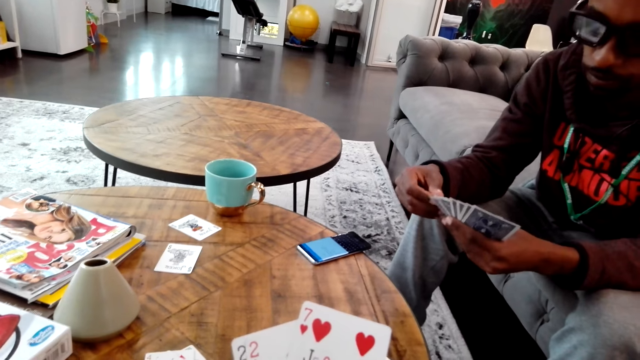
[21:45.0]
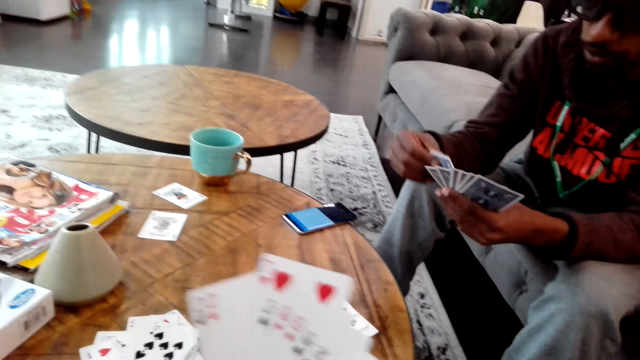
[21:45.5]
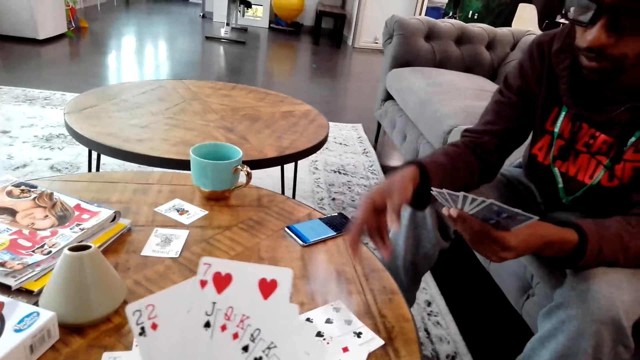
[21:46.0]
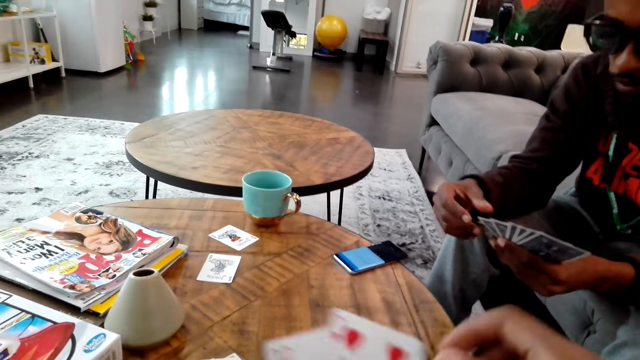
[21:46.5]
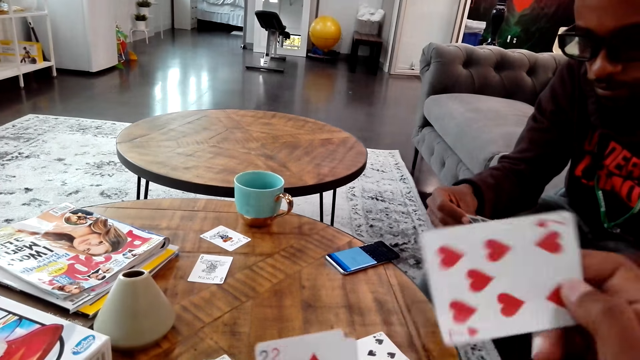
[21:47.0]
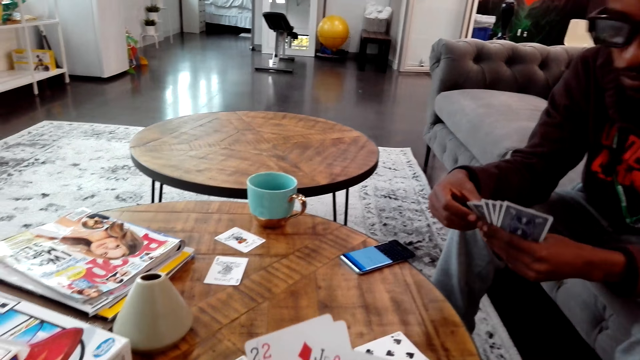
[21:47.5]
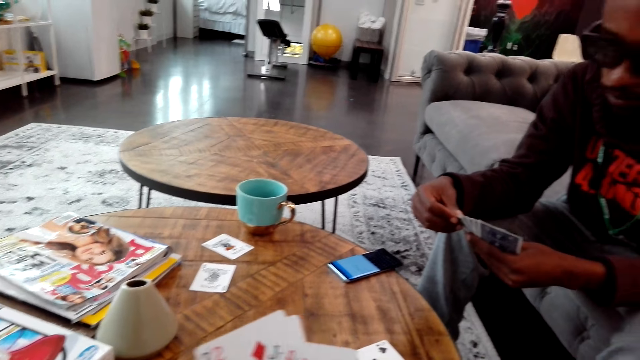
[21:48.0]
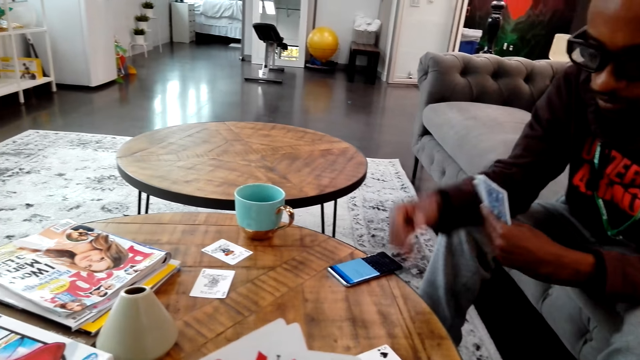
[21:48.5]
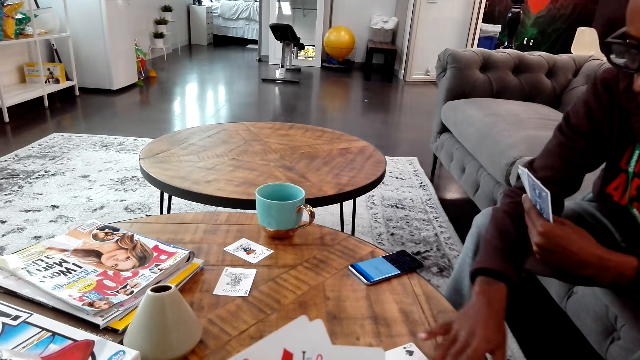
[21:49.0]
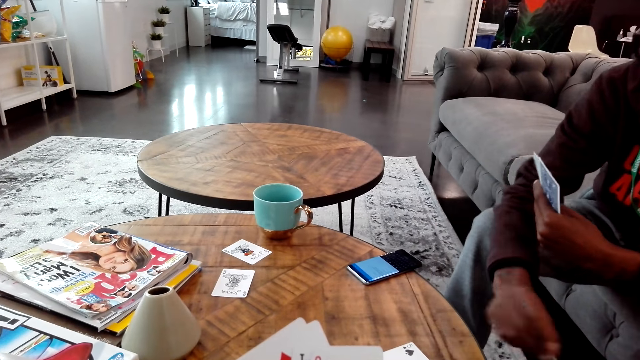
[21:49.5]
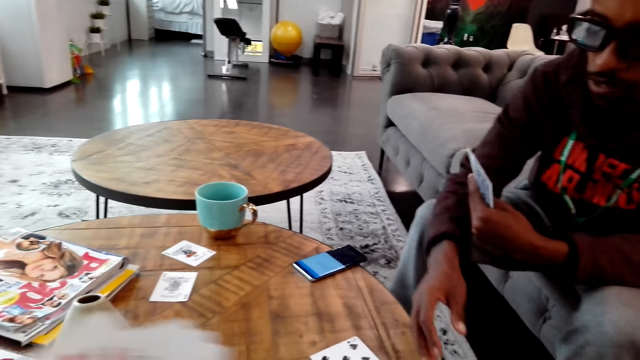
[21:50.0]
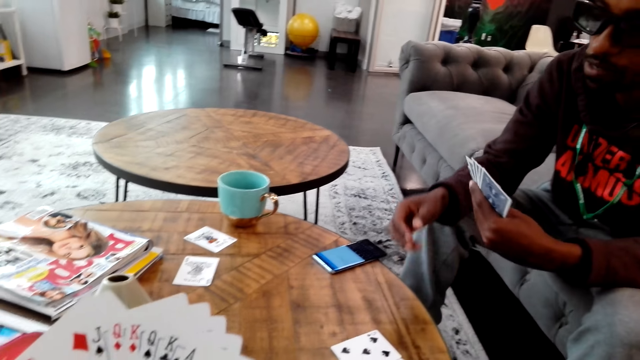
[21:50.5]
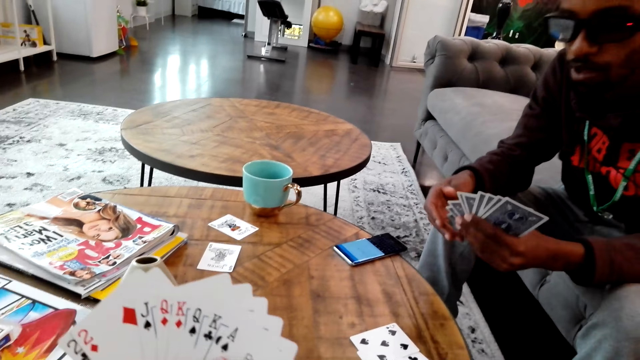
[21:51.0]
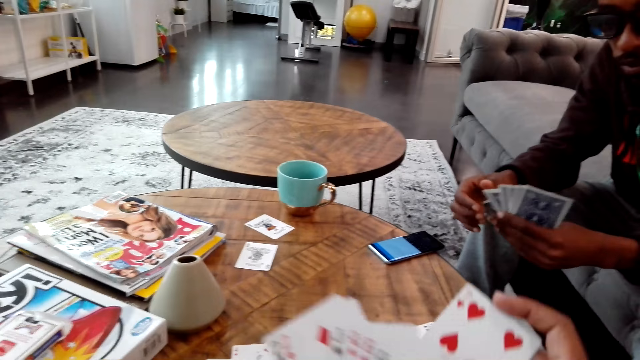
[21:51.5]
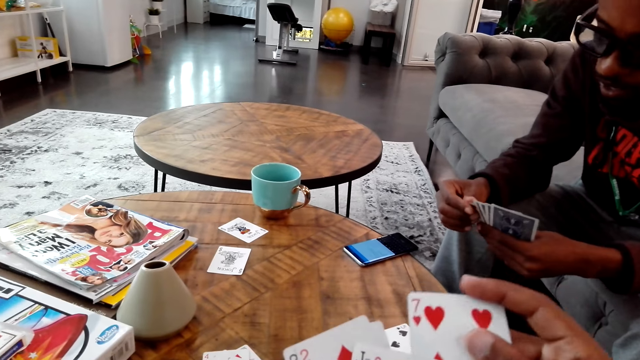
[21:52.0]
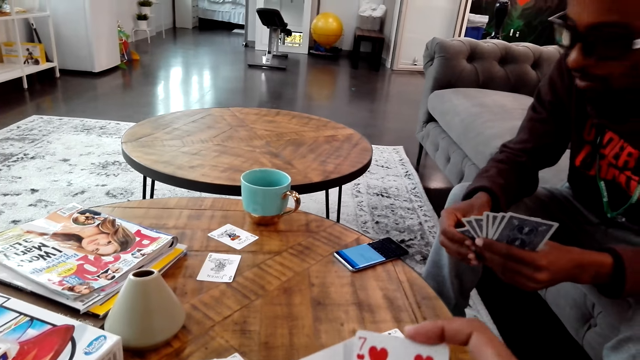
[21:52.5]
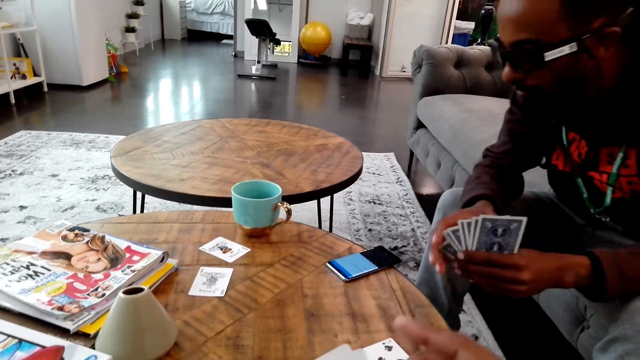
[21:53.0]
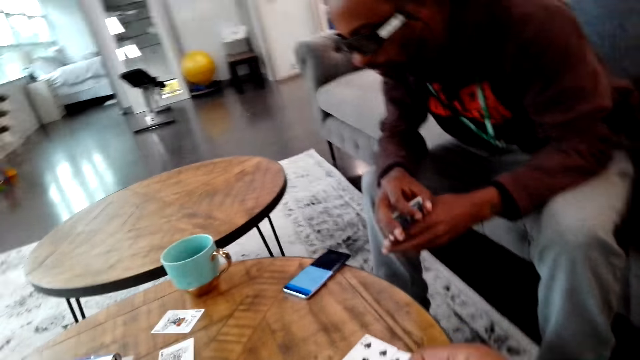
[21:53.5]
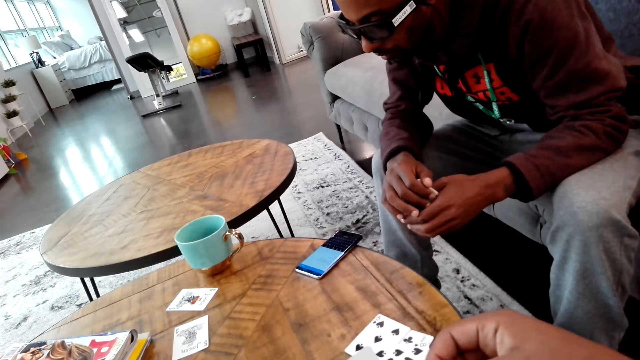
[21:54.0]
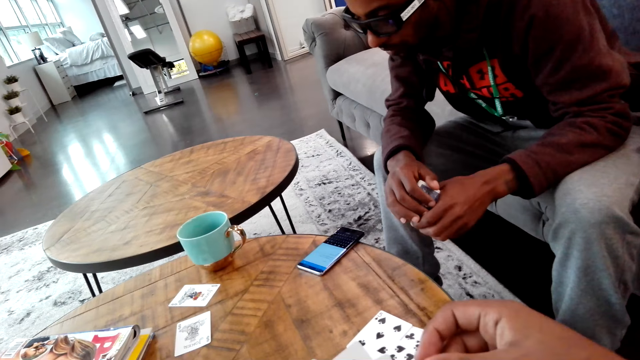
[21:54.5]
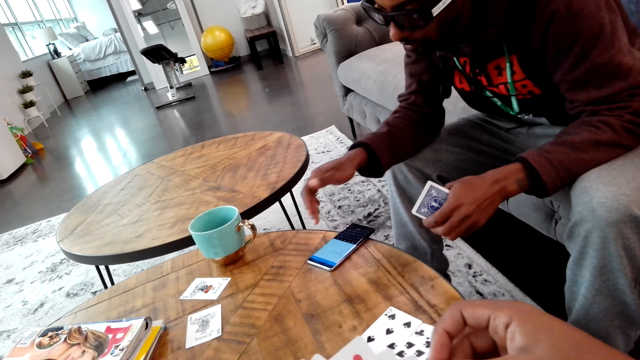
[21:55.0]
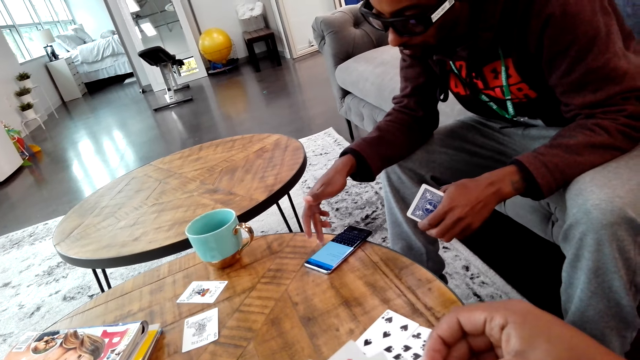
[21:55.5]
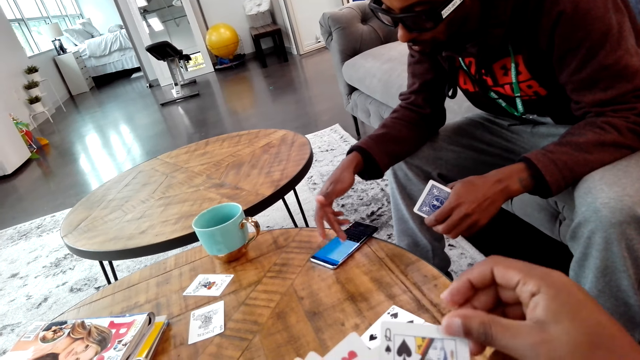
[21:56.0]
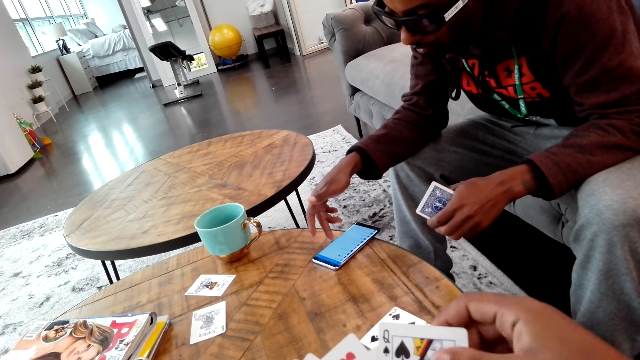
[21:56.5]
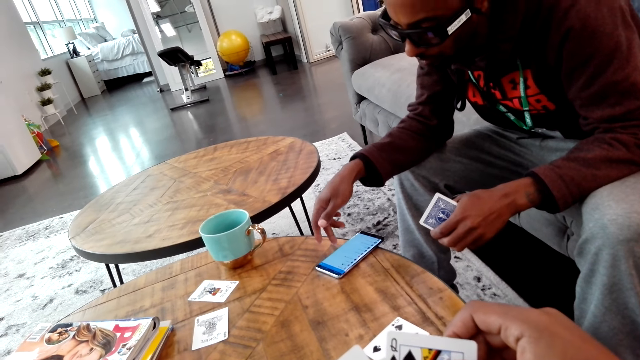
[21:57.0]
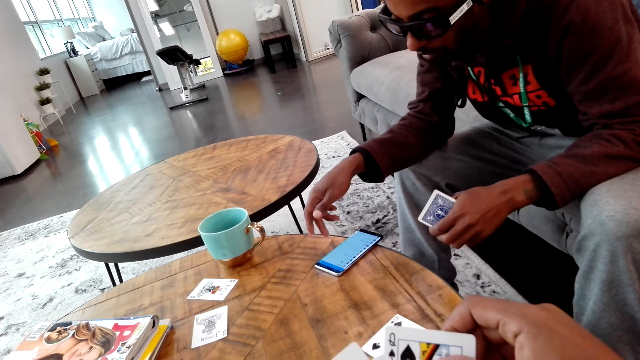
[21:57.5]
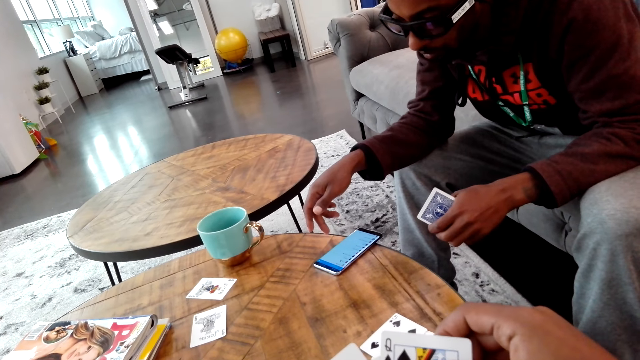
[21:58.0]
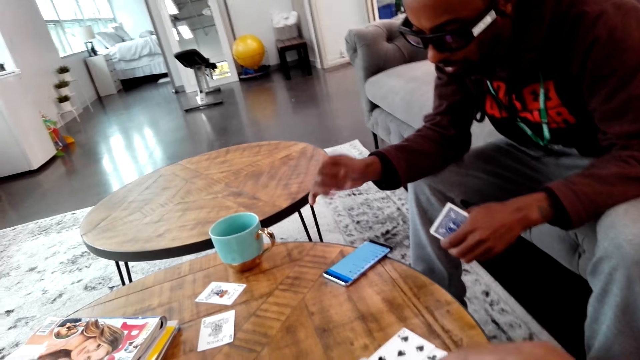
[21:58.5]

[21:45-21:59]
A man places a card on the table. The camera wearer places the card on the table. The man moves cards on the table. The camera wearer turns the card on the hand. The man looks at something and operates a phone.

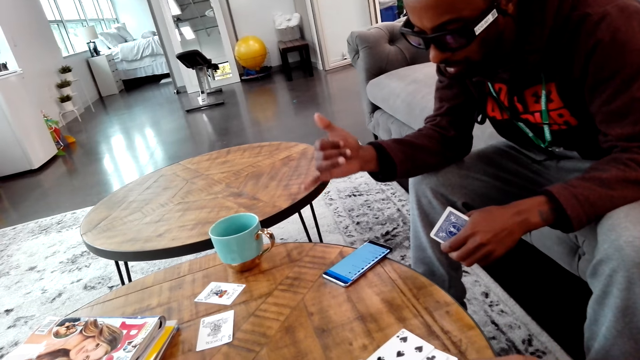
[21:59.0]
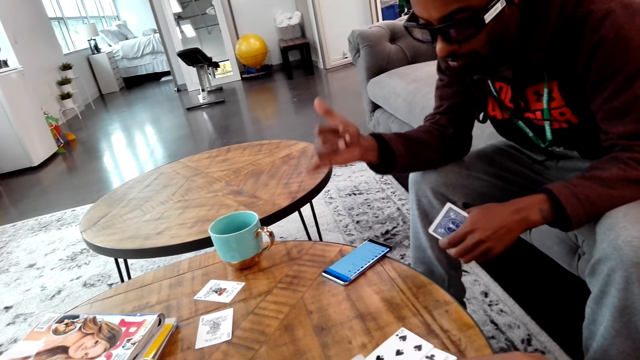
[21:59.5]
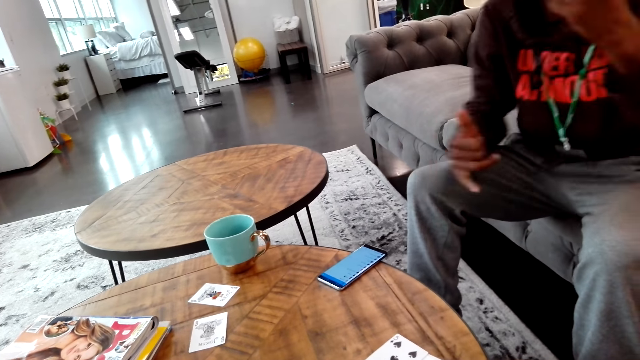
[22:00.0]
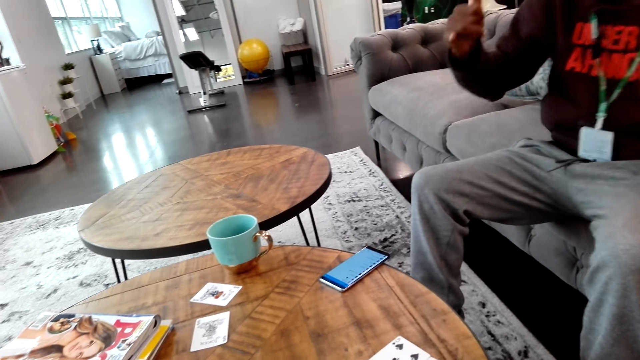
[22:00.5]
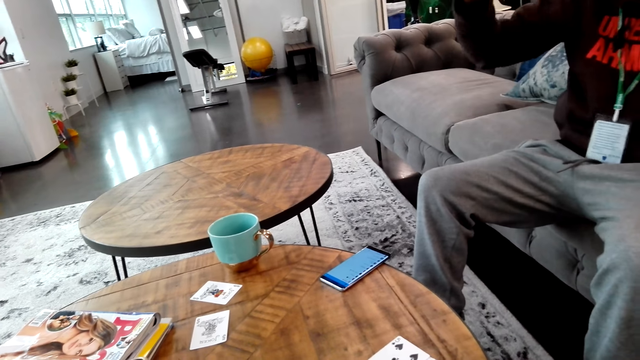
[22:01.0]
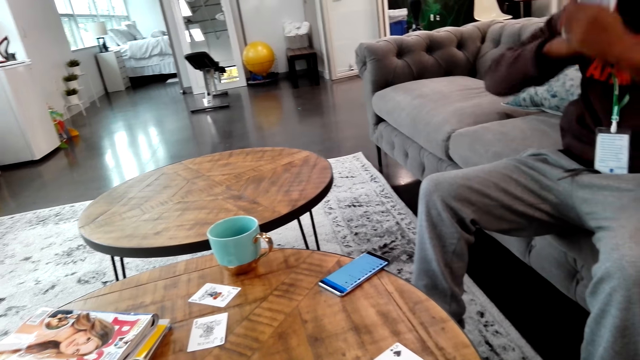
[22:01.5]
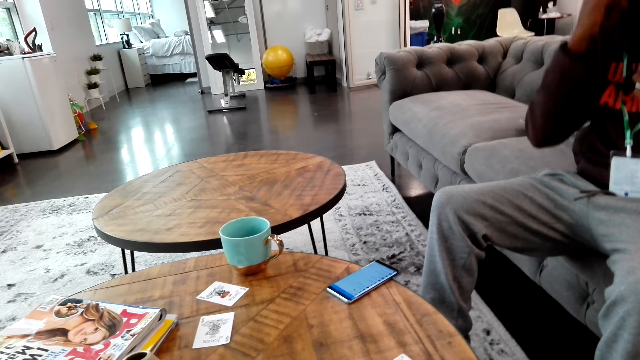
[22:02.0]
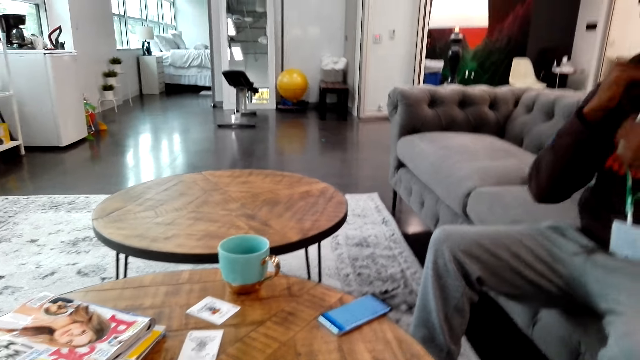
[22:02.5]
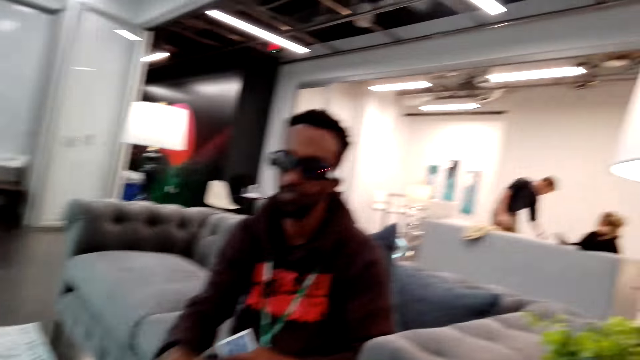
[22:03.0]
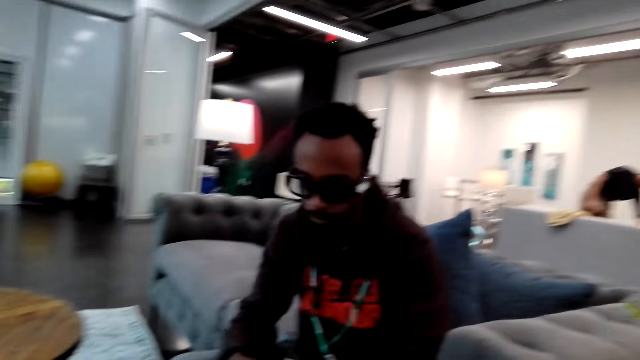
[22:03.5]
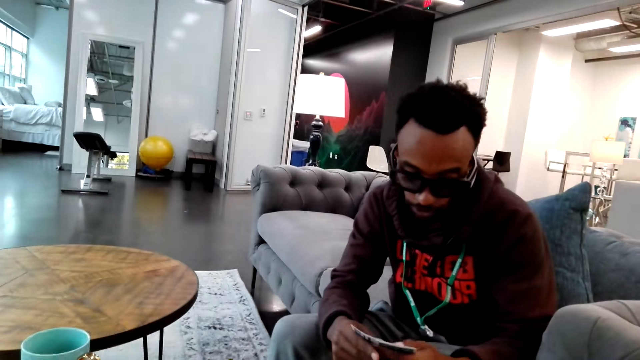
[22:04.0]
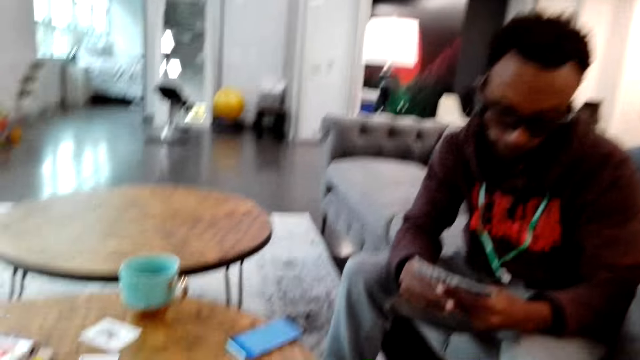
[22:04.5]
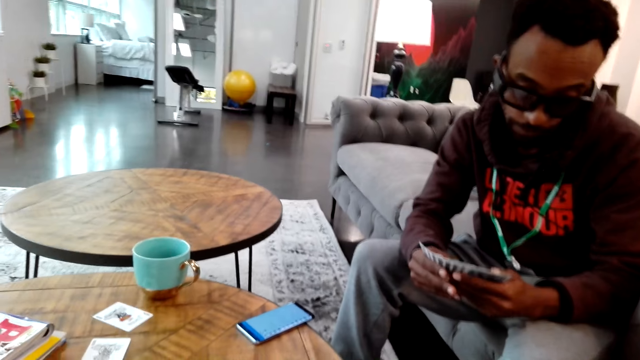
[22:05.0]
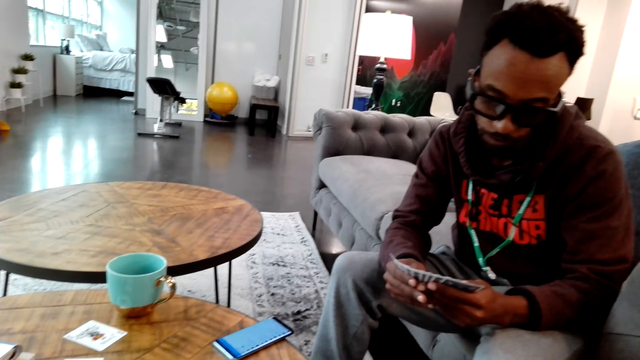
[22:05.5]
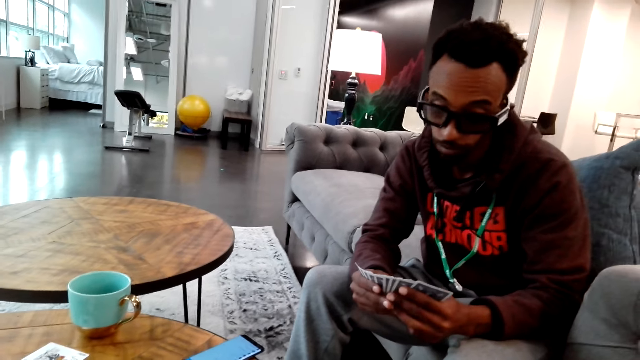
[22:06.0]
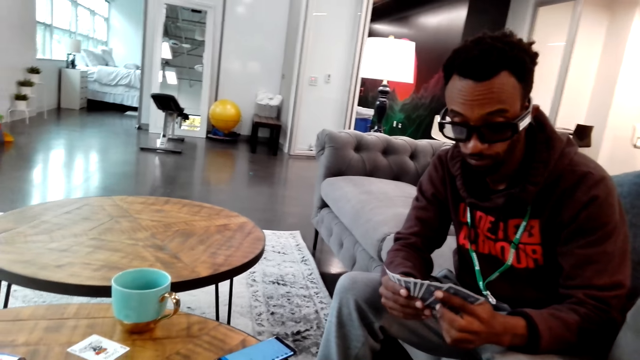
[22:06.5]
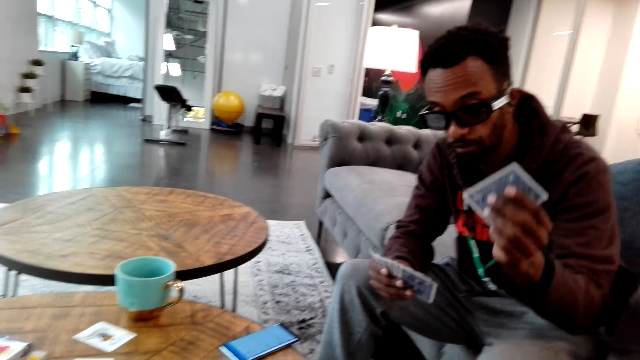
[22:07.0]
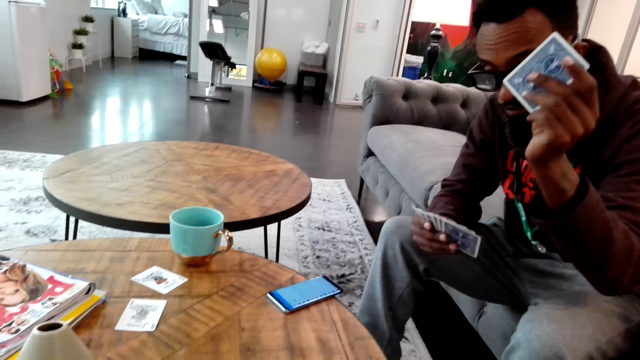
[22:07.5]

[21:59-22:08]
A man moves his hand. The man dances on the sofa set. The camera wearer looks around. The man holds a card on the hands.
